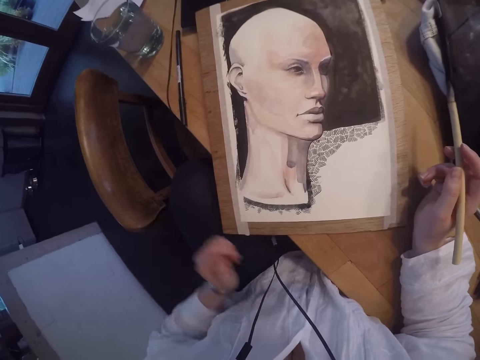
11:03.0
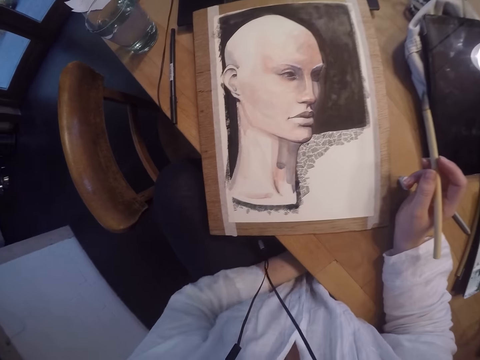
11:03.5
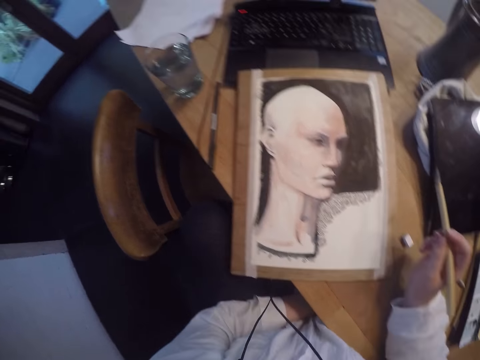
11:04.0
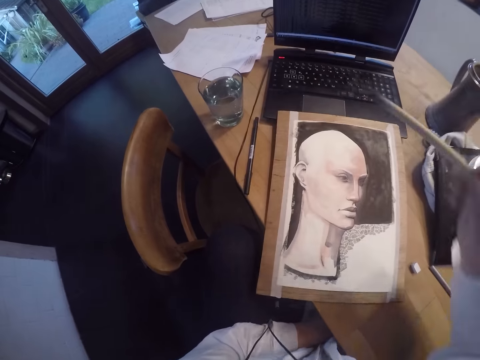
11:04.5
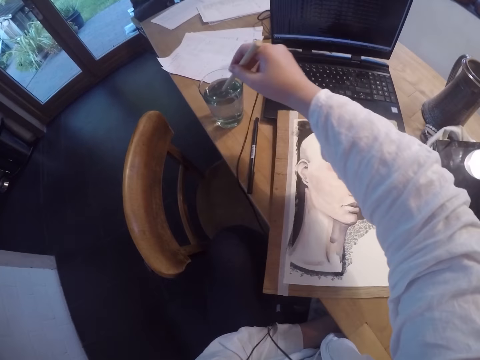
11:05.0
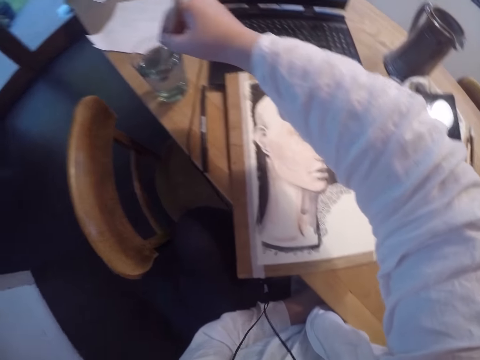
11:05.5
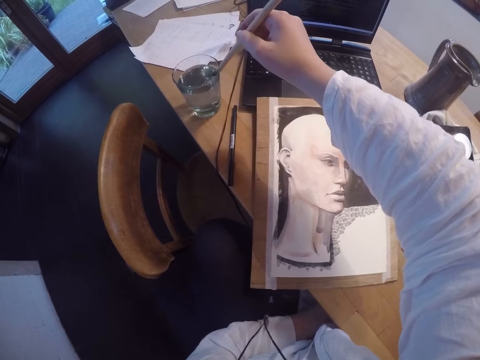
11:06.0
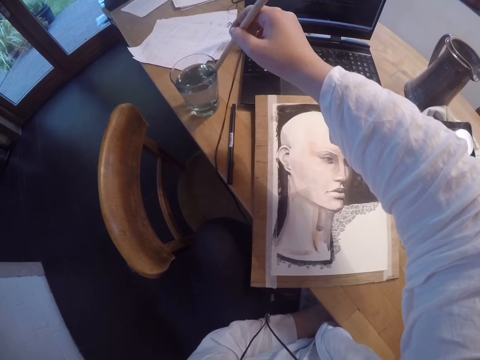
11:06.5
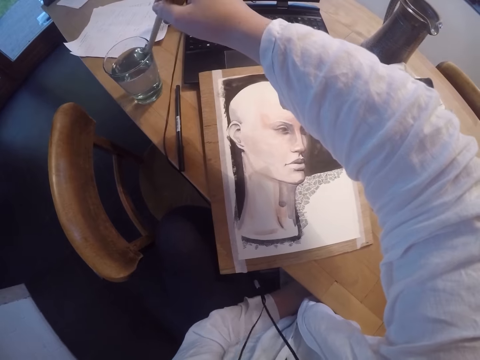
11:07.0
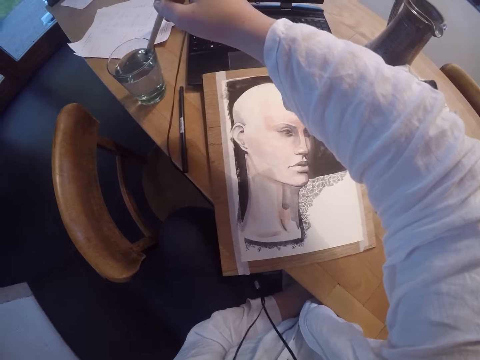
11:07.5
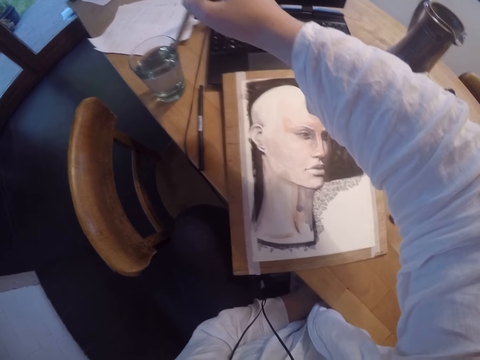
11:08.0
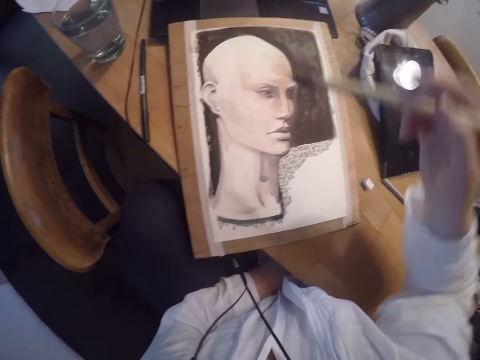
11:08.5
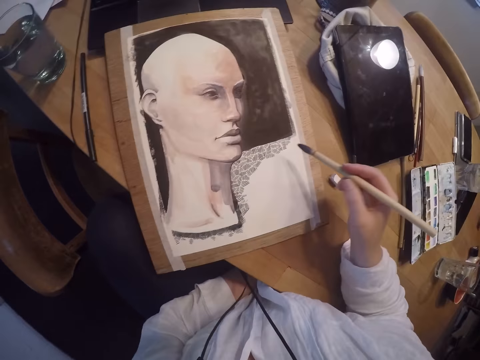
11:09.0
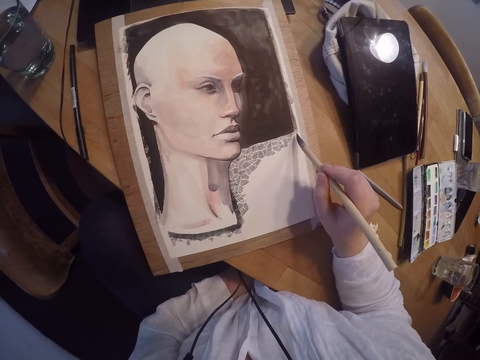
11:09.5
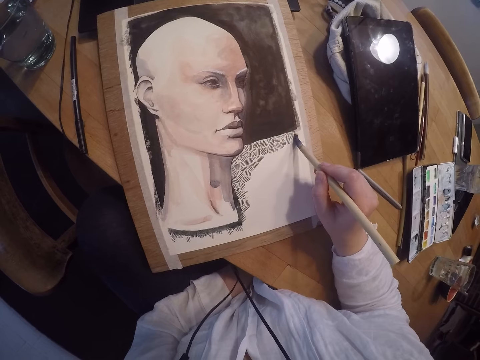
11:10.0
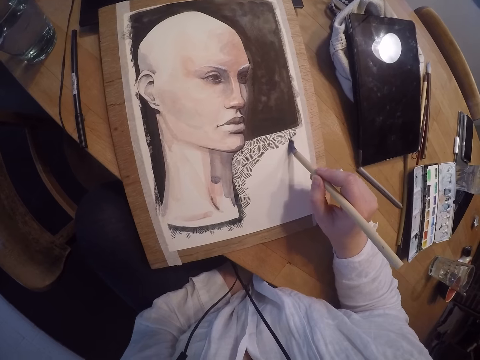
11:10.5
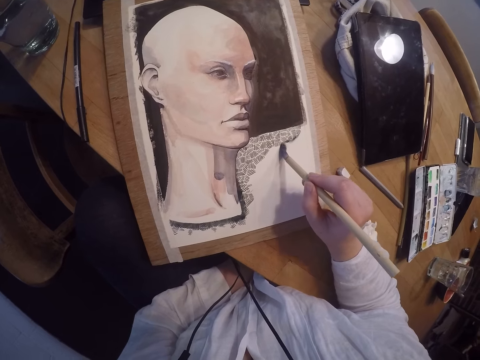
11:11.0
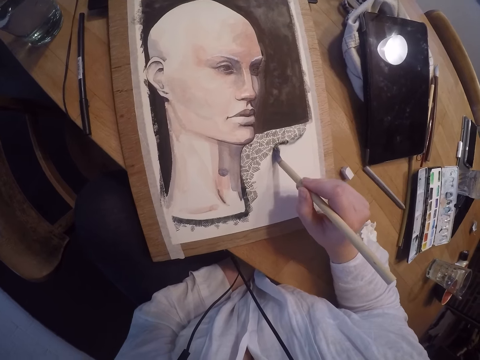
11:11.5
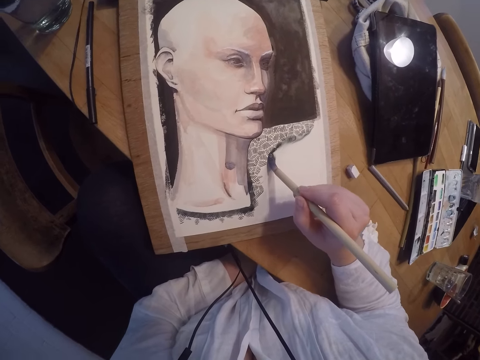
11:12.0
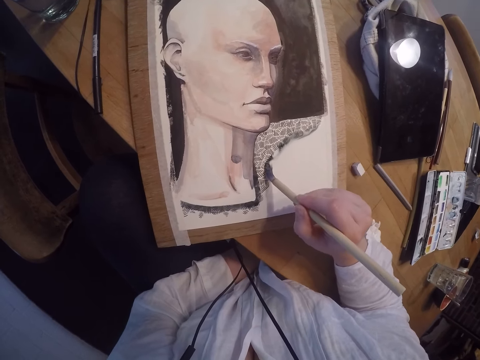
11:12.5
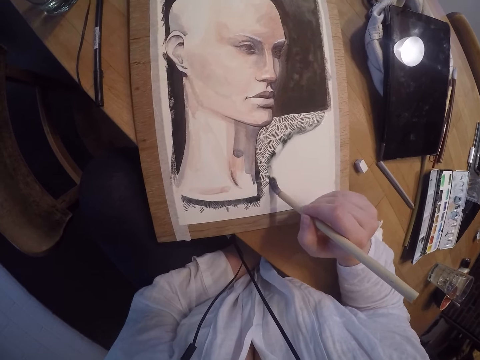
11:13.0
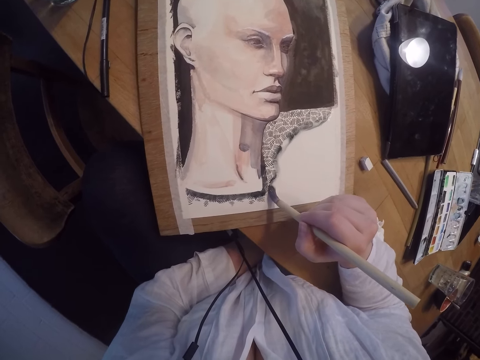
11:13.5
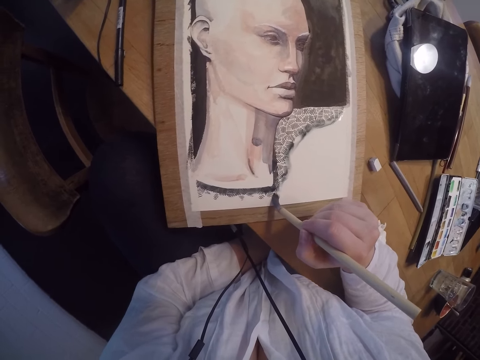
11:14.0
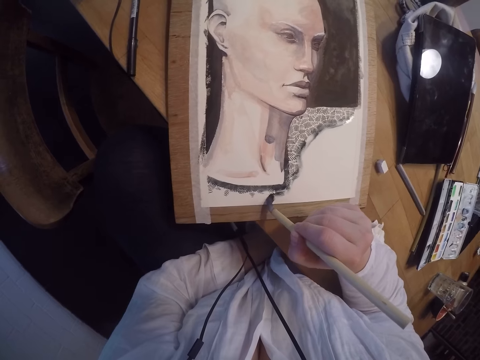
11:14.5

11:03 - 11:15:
The camera wearer puts her left hand on her lap. She dips the brush into the cup of water. She wipes the tip of the brush on the cup. She brushes over the painting with the paint brush.

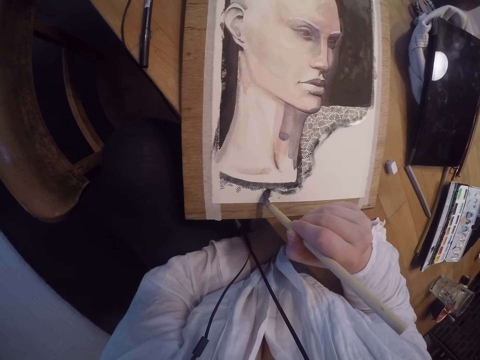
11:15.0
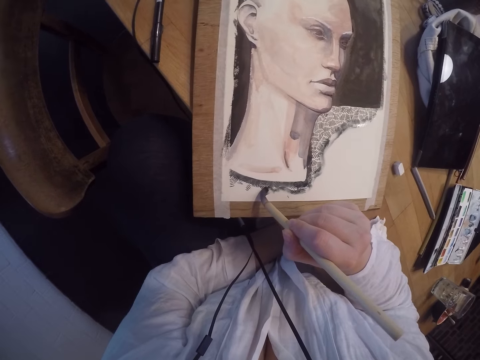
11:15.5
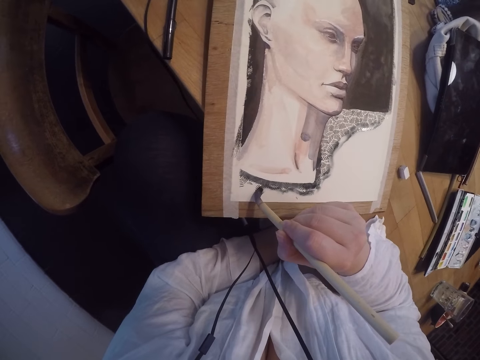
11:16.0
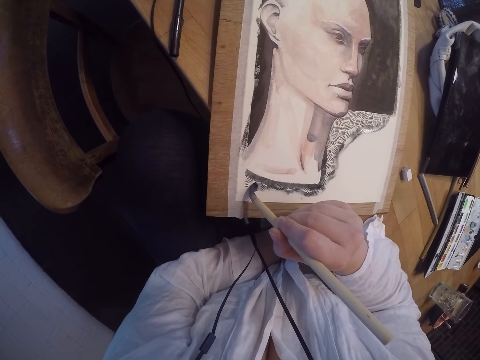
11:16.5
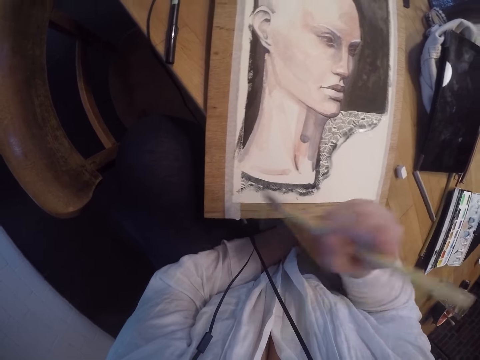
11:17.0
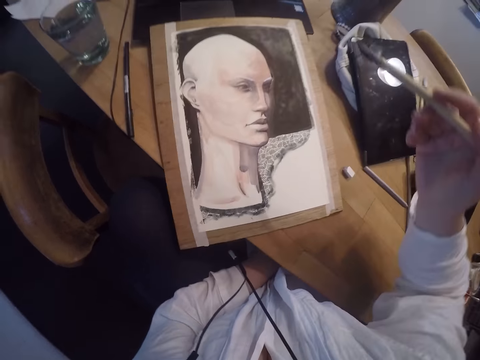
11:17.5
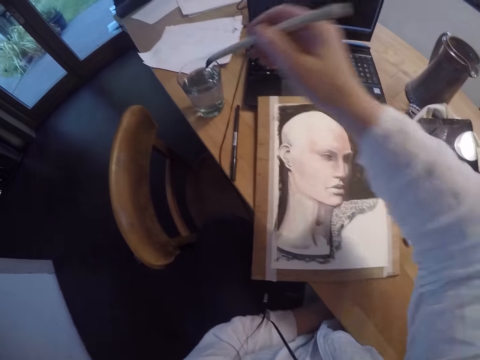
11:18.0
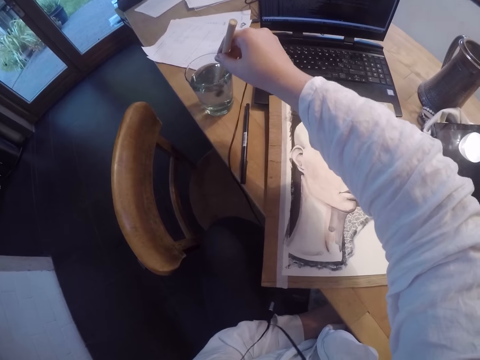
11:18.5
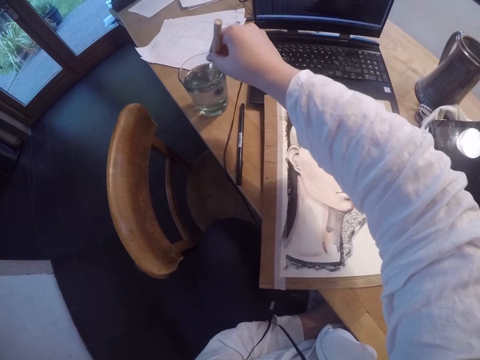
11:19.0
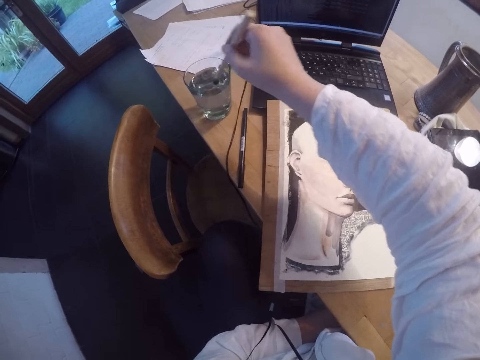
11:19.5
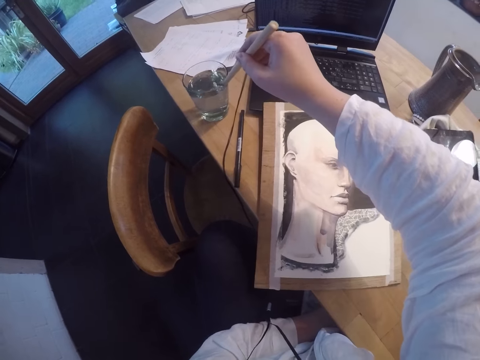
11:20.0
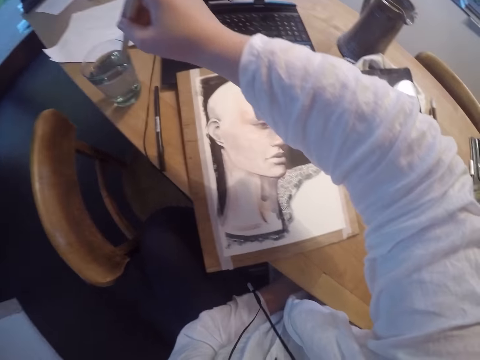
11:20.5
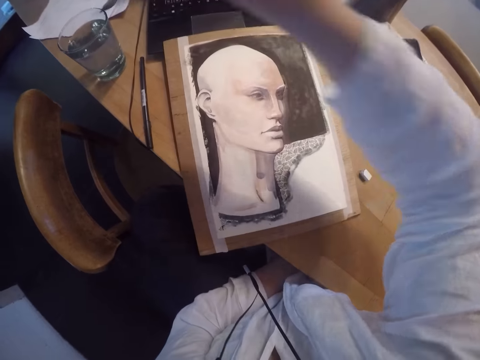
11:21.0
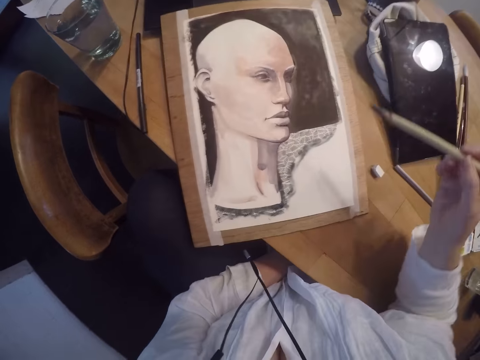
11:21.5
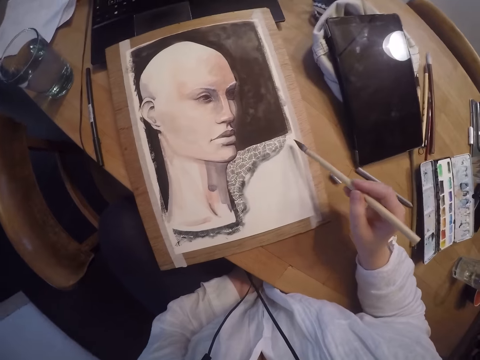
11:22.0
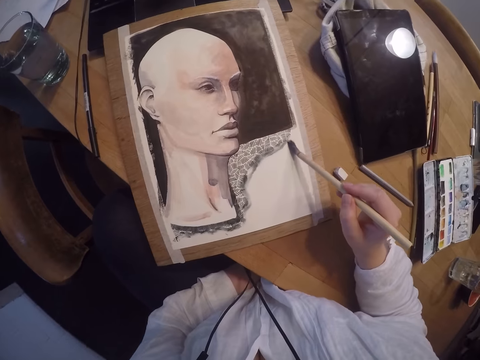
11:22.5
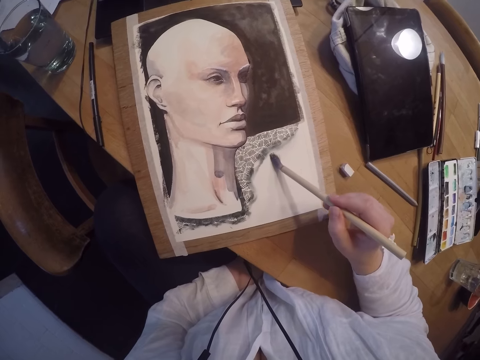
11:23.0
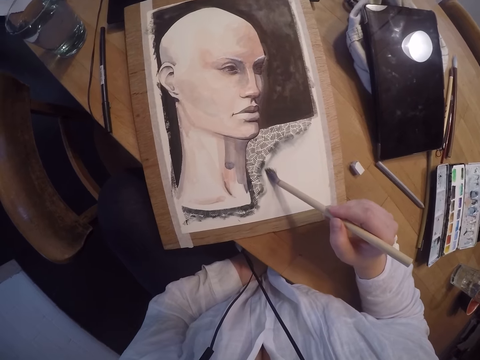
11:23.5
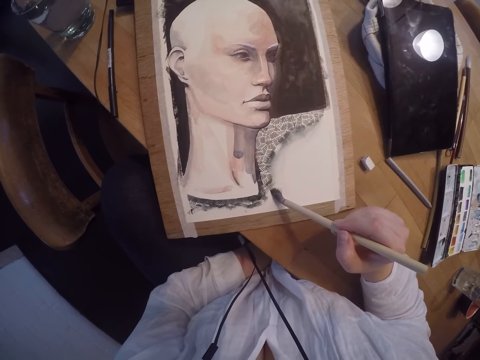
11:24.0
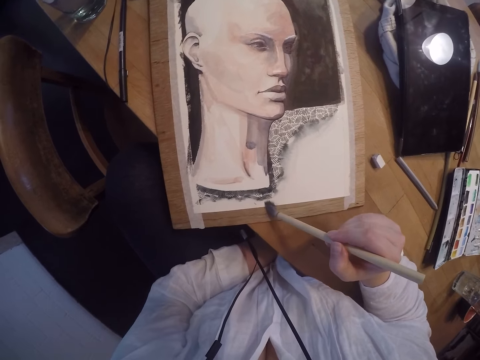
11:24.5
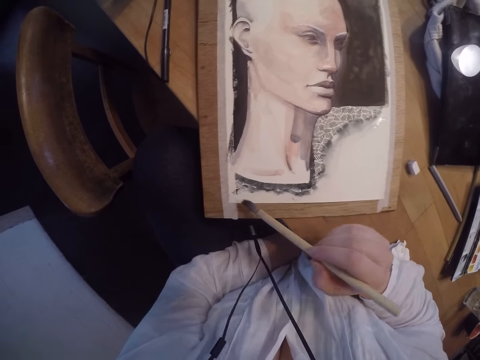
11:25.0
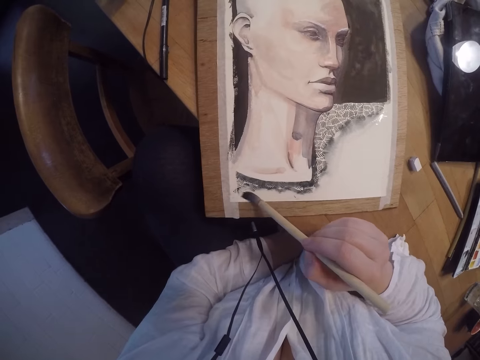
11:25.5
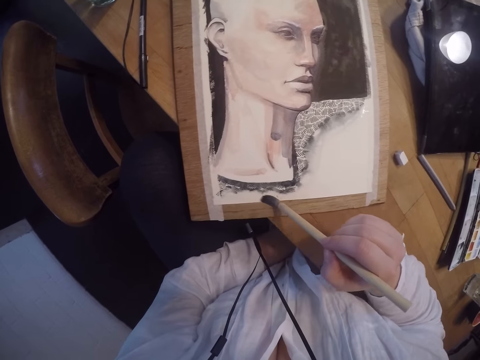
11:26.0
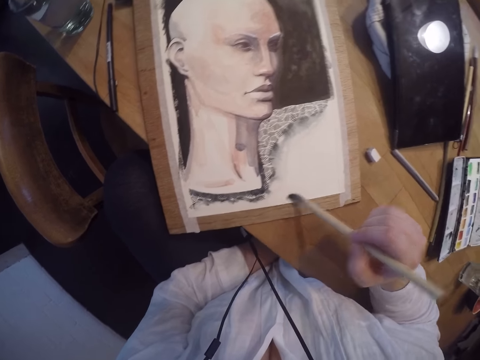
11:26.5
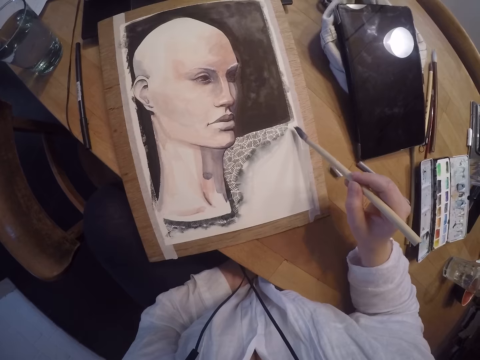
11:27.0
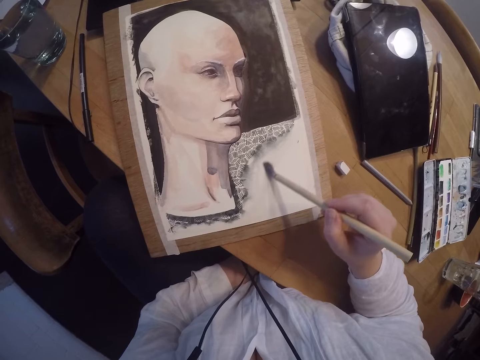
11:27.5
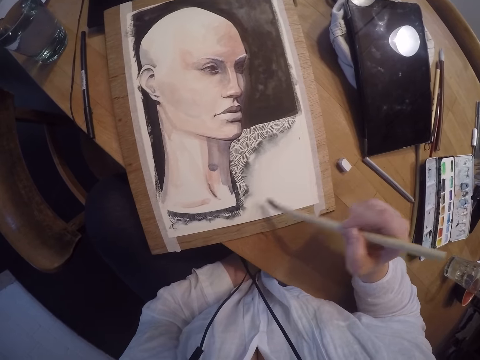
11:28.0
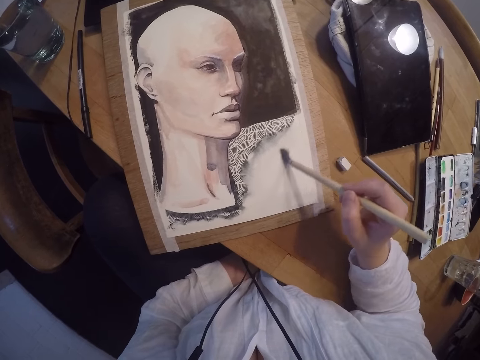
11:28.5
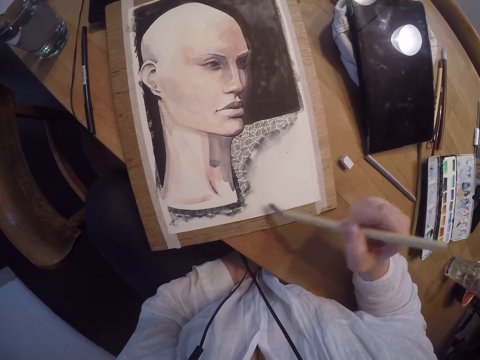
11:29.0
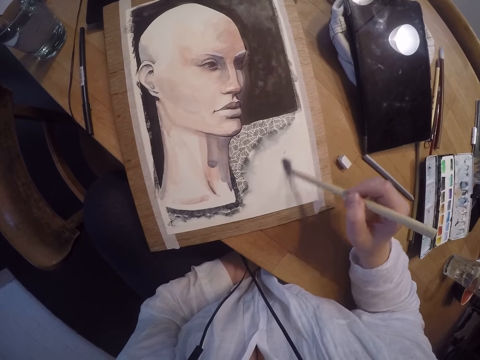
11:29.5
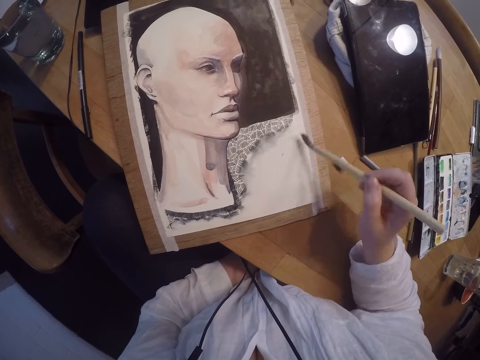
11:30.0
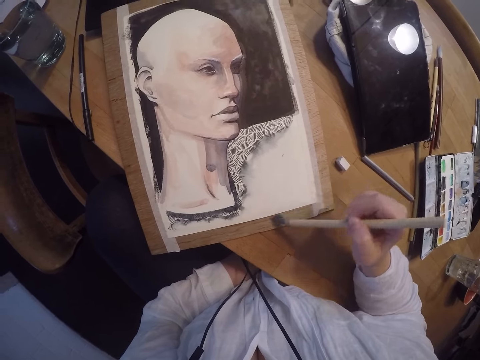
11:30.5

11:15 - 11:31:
The camera wearer lifts the brush. They dip the brush in the glass or cup with water. They shake the paint brush inside the cup of water. They wipe the tip of the brush on the cup. They brush over the painting with the paint brush. They paint the painting using the brush. They paint the painting using the brush again.
